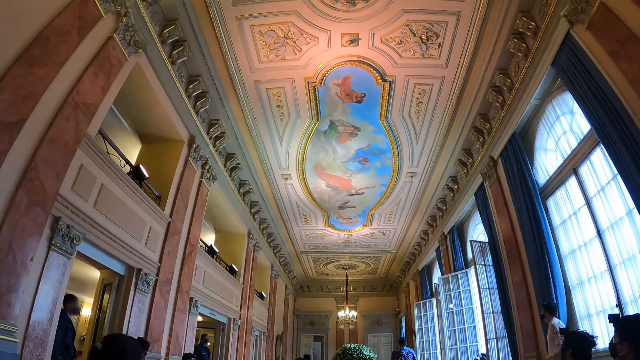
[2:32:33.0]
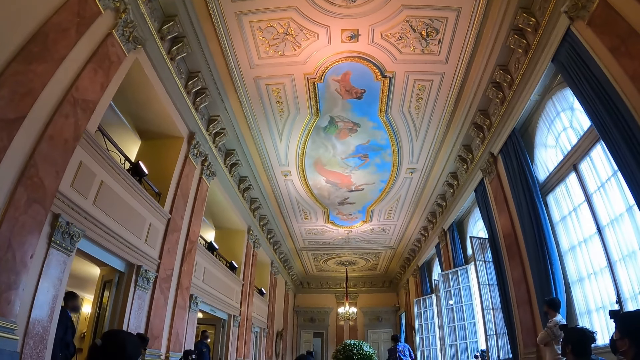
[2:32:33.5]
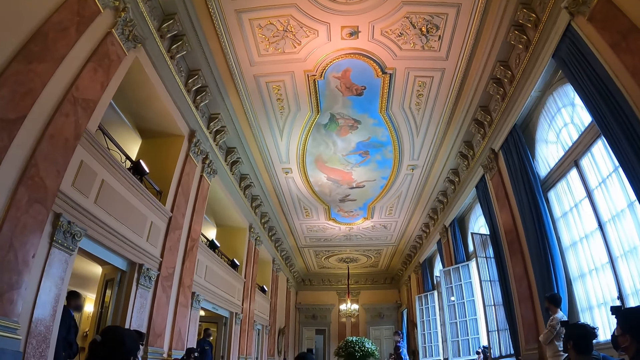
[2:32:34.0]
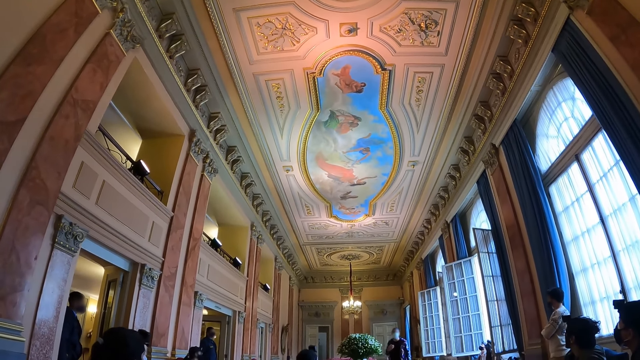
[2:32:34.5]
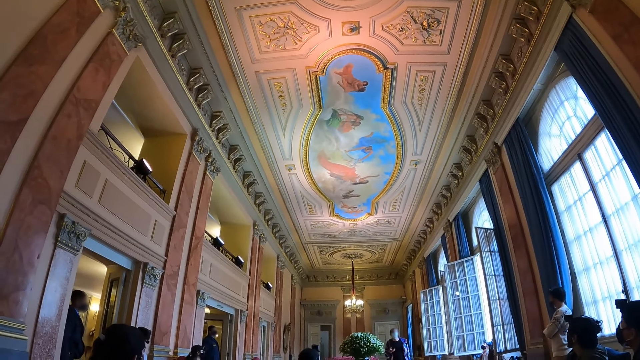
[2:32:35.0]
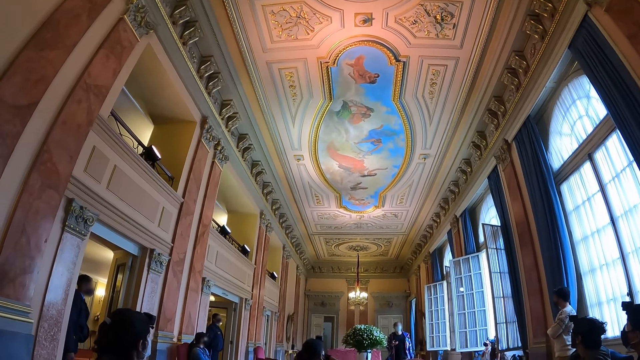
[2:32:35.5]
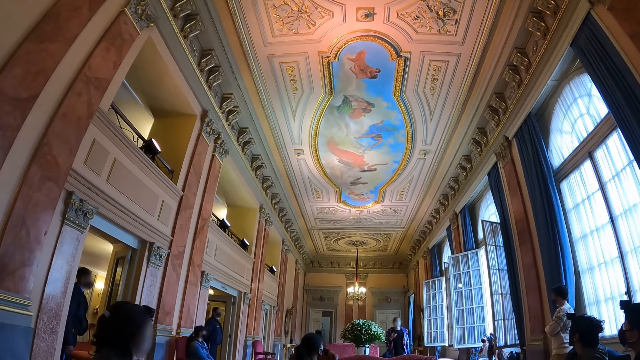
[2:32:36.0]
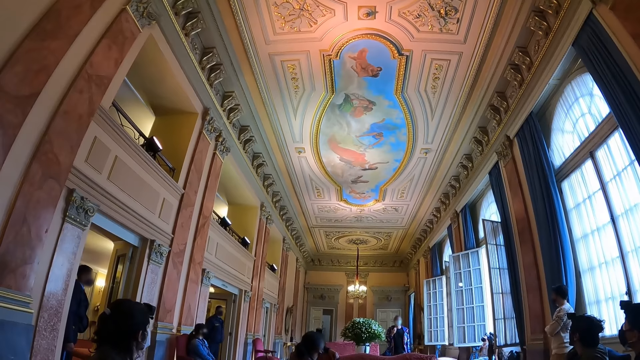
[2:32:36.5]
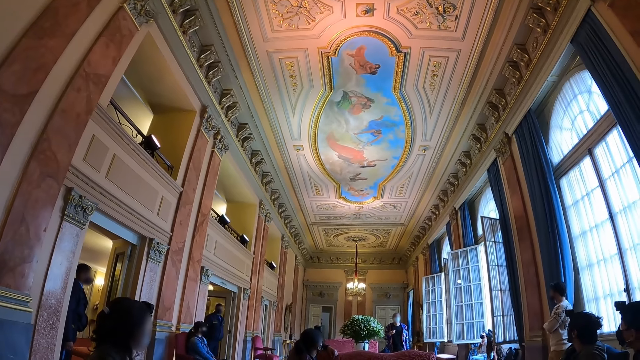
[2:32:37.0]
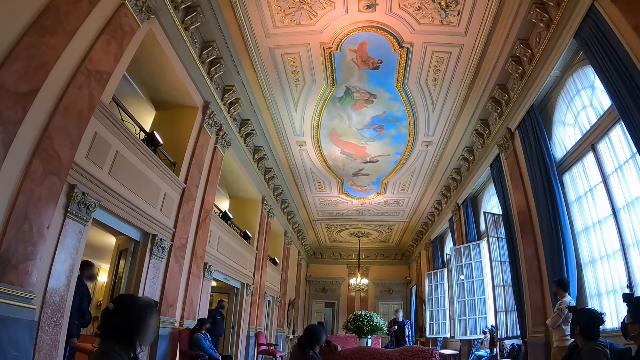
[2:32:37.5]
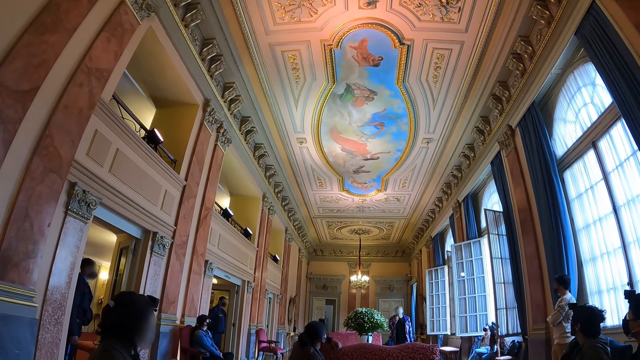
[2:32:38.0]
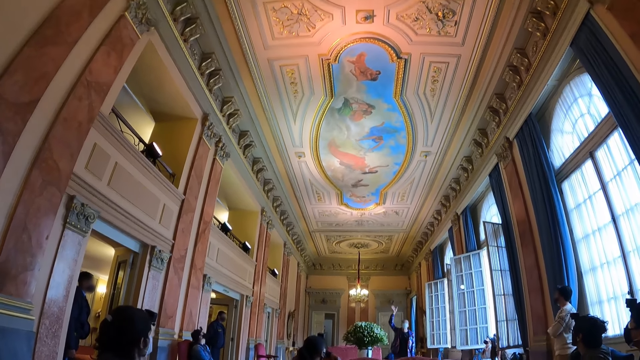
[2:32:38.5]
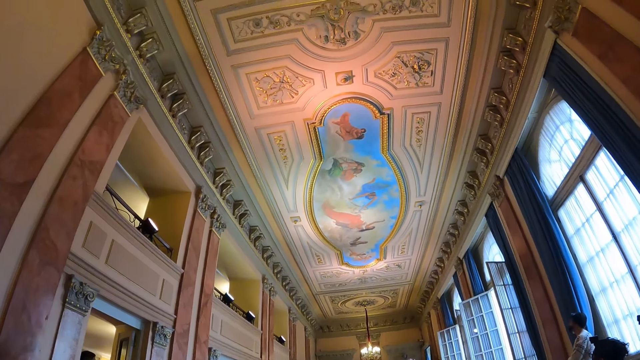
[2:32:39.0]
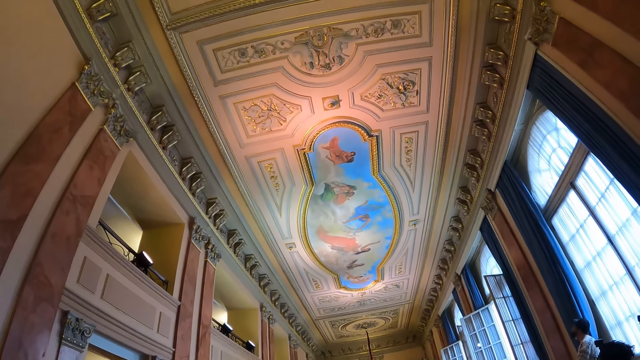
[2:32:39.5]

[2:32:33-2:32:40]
The camera wearer looks up.

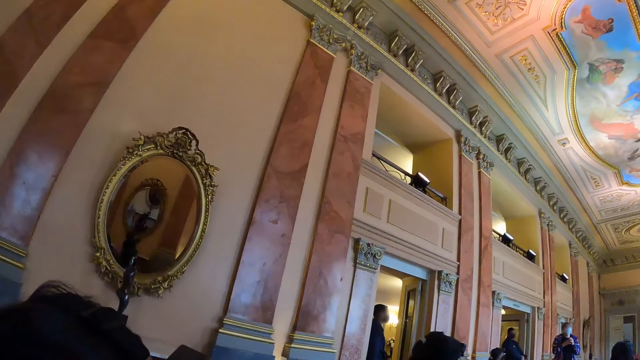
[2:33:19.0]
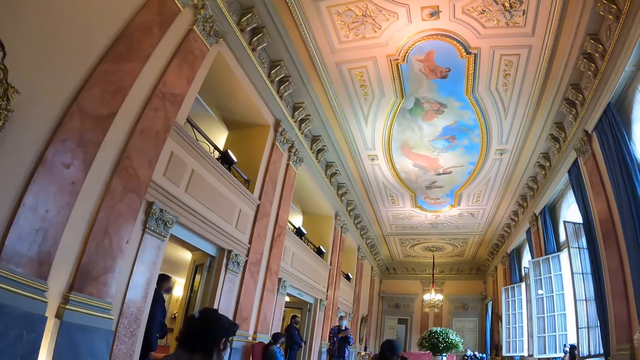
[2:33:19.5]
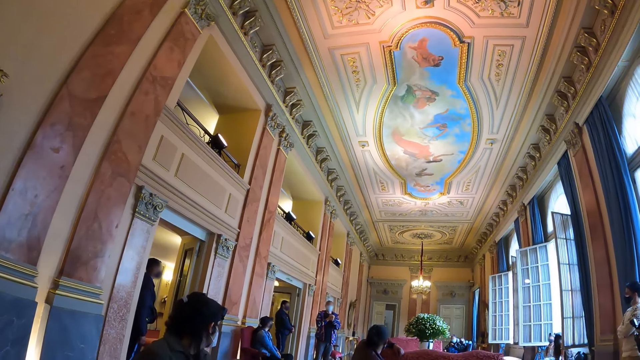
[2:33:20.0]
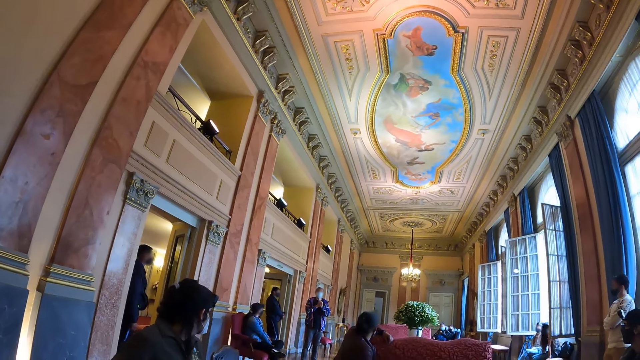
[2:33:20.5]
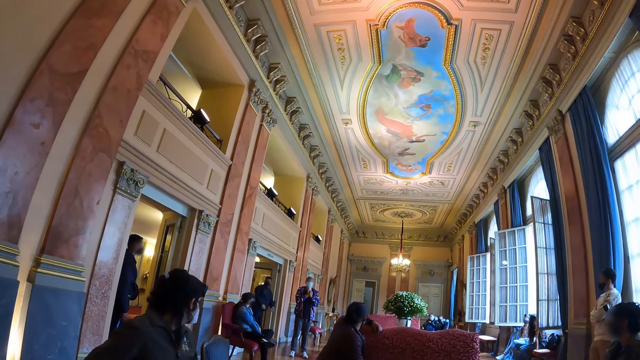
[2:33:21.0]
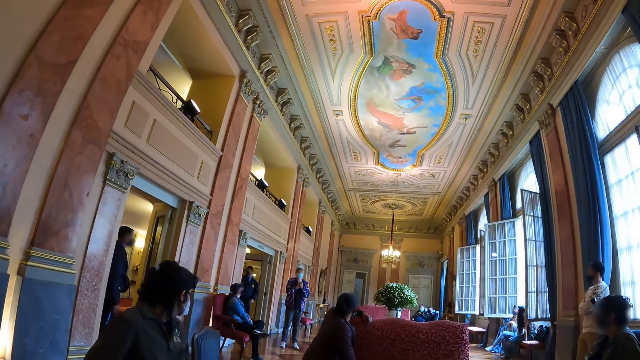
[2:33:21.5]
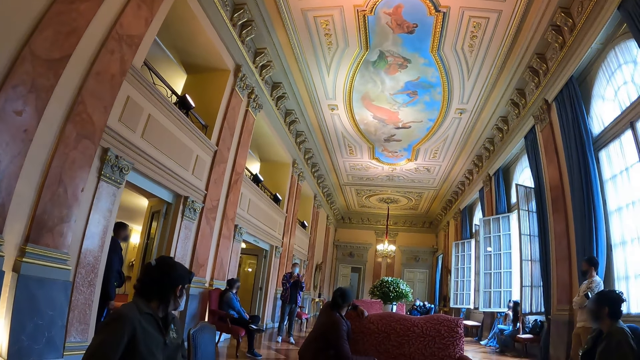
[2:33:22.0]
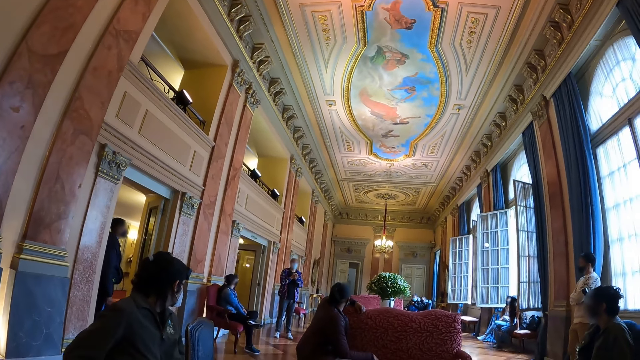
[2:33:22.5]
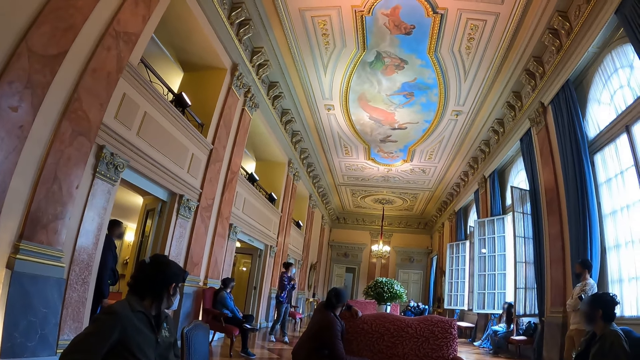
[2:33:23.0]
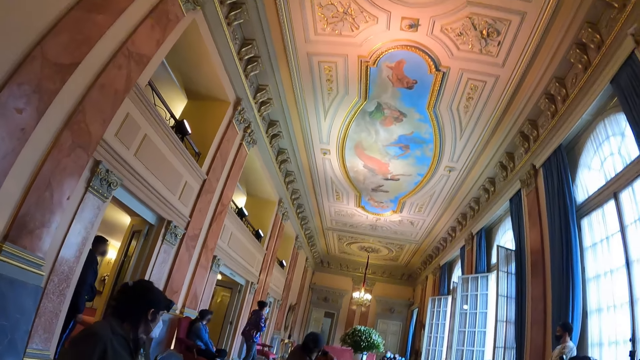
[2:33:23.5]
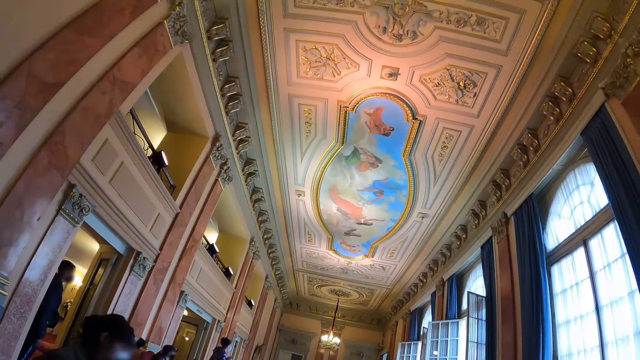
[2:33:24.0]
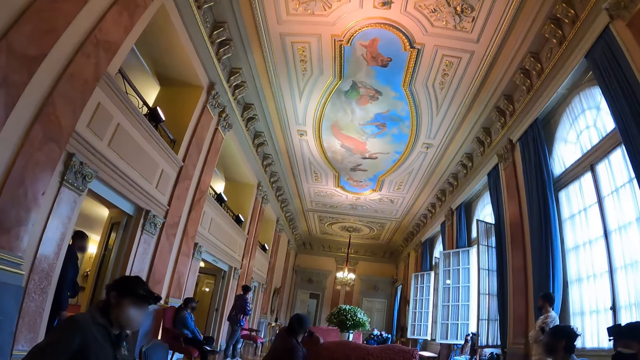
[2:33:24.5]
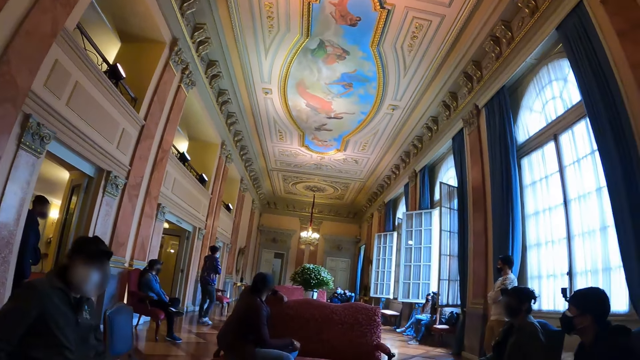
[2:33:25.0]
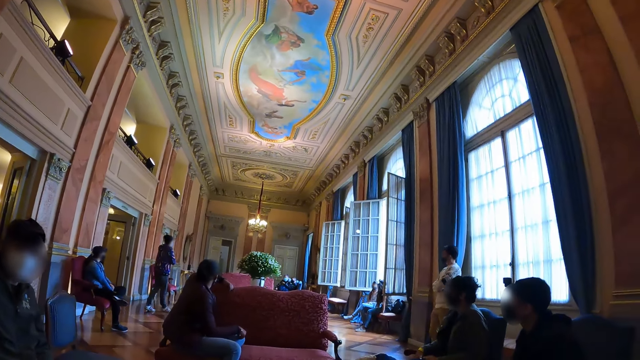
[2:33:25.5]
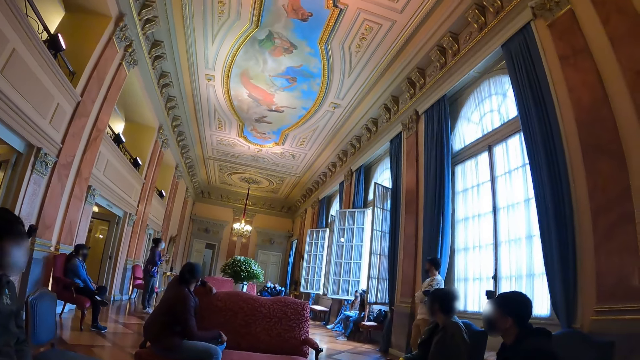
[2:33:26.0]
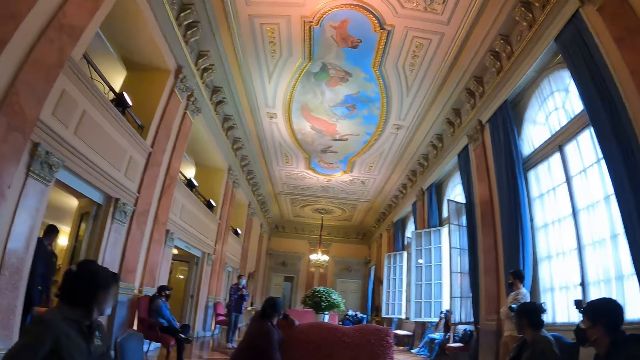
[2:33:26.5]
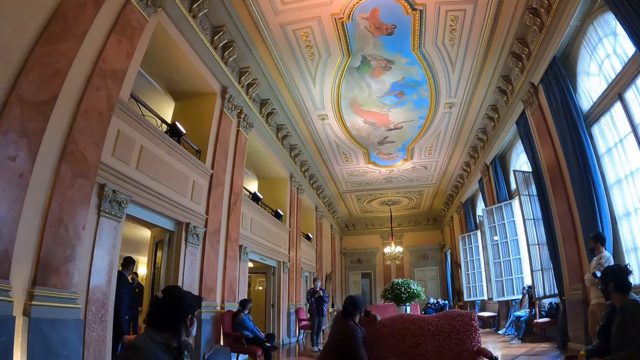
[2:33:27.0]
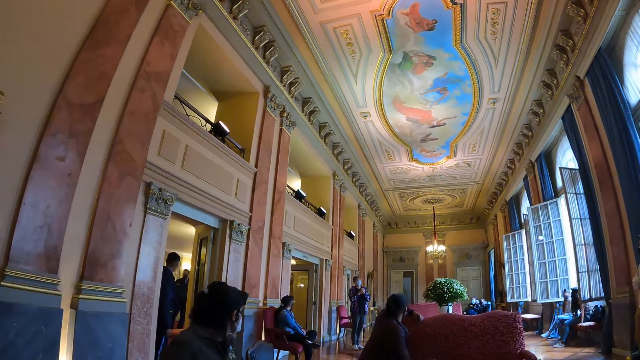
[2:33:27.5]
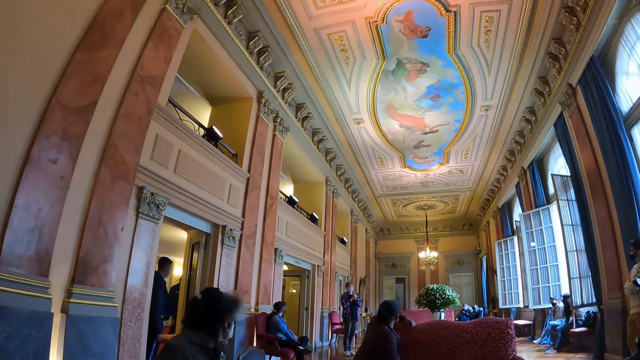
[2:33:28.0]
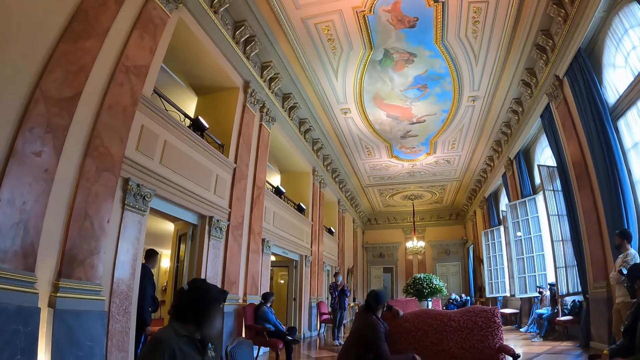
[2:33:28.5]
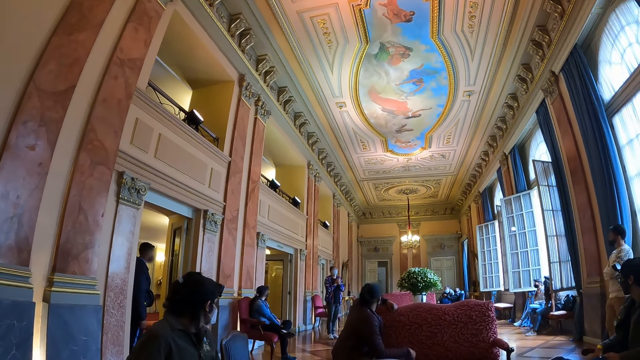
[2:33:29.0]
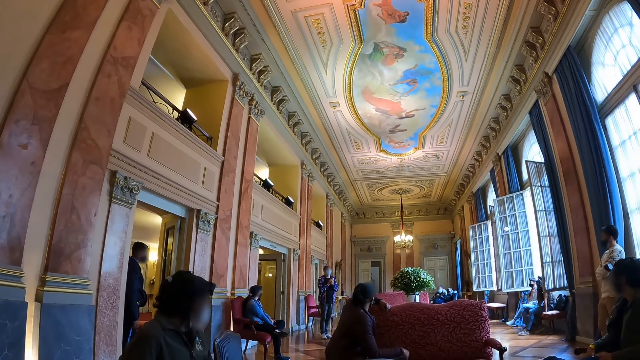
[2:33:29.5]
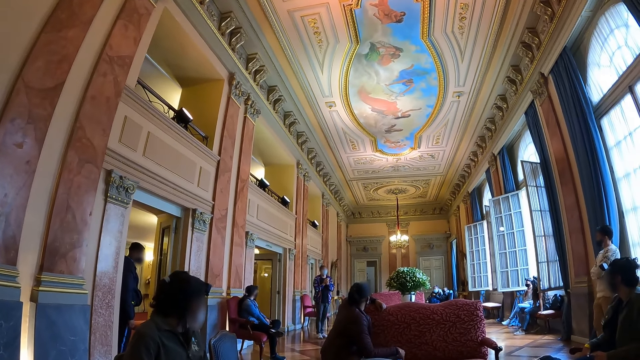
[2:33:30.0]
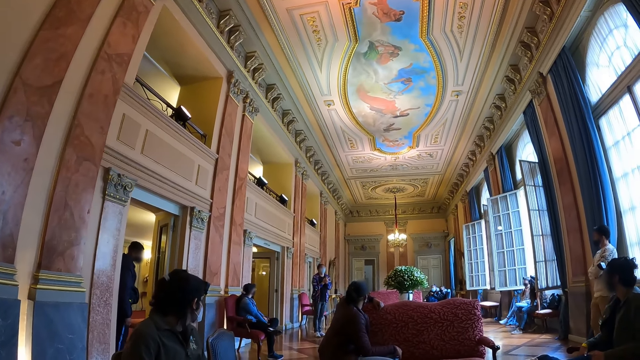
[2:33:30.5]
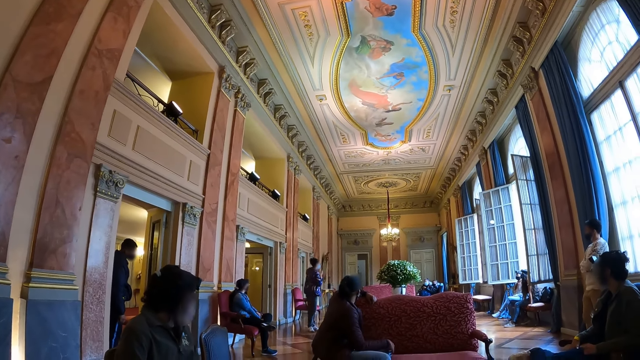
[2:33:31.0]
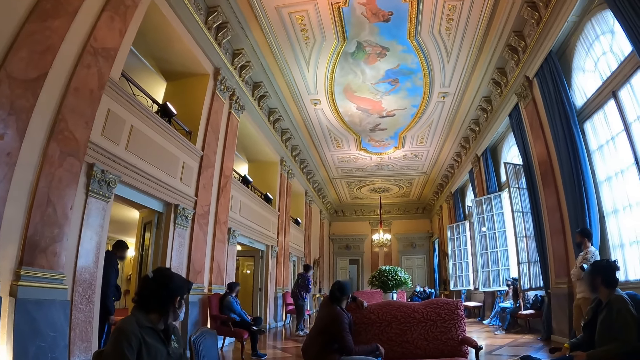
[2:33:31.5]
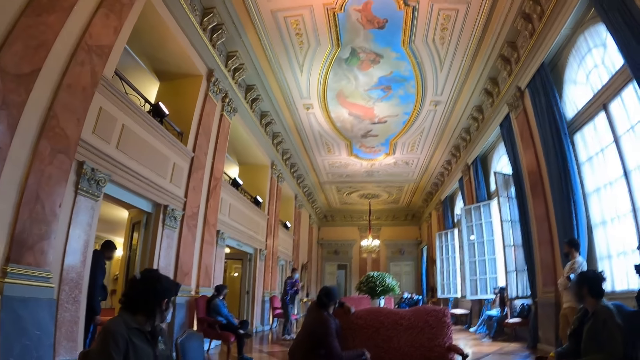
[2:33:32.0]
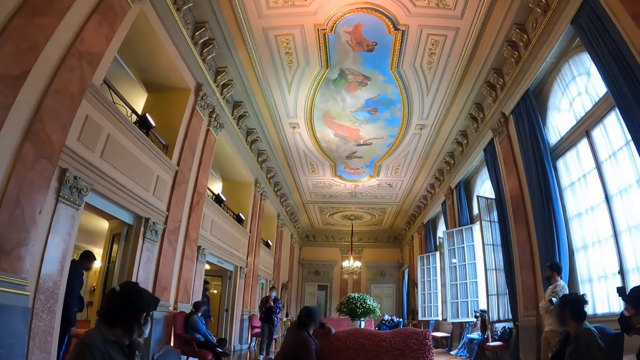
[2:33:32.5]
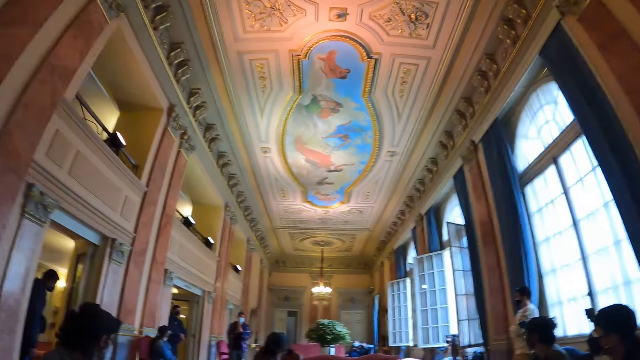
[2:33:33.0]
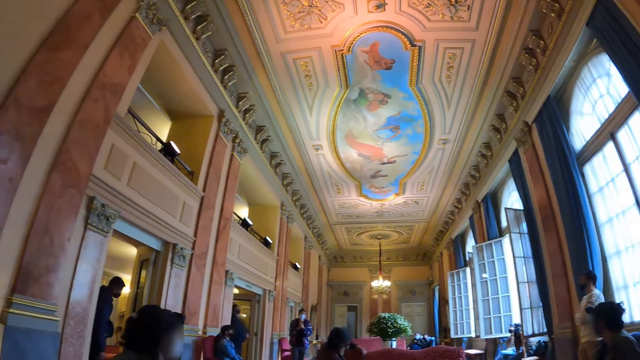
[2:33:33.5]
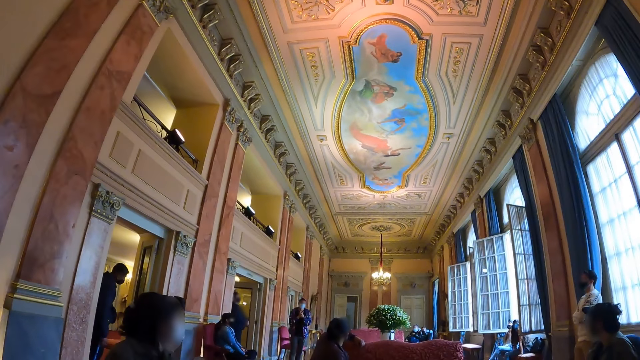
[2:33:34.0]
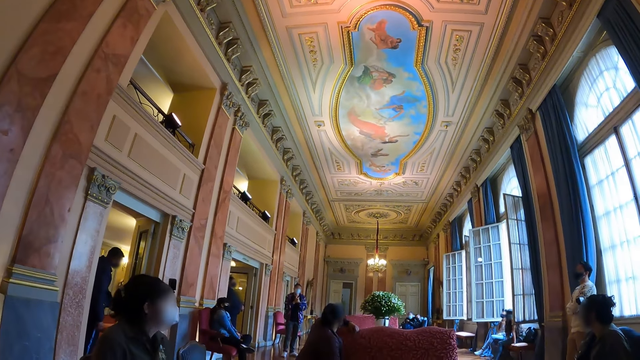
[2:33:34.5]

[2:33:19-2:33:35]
A woman makes gestures in her hands. The woman walks around the room. The camera wearer looks around the room.
